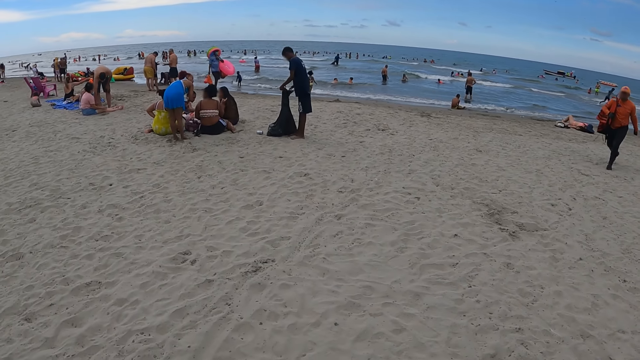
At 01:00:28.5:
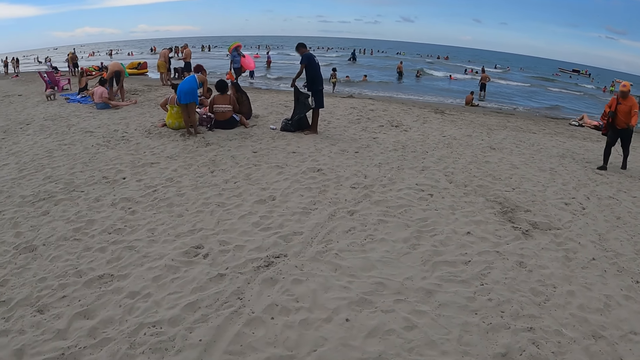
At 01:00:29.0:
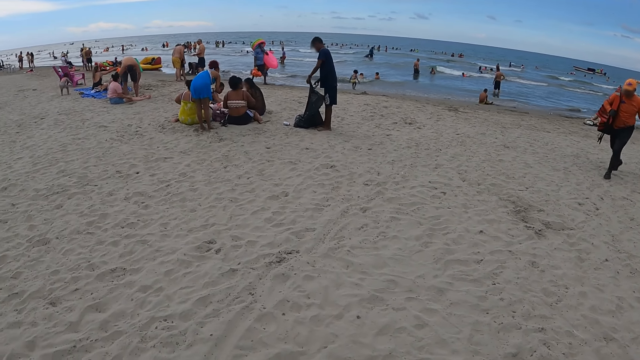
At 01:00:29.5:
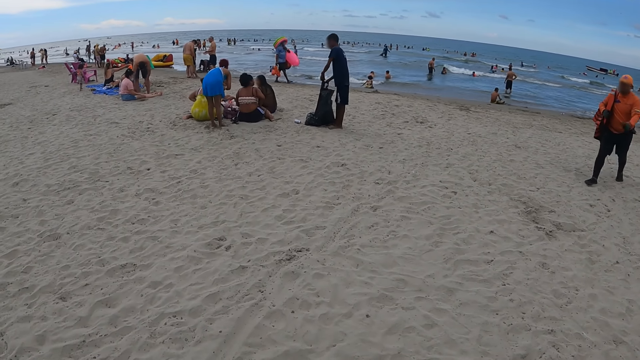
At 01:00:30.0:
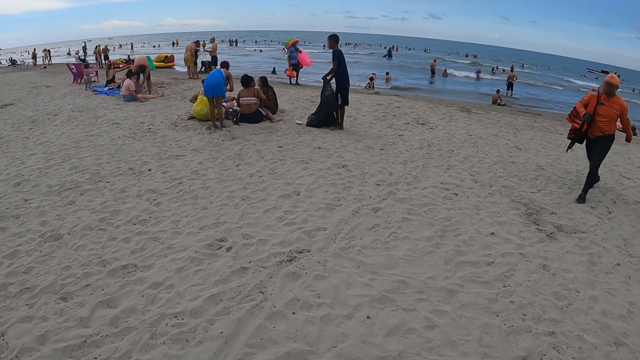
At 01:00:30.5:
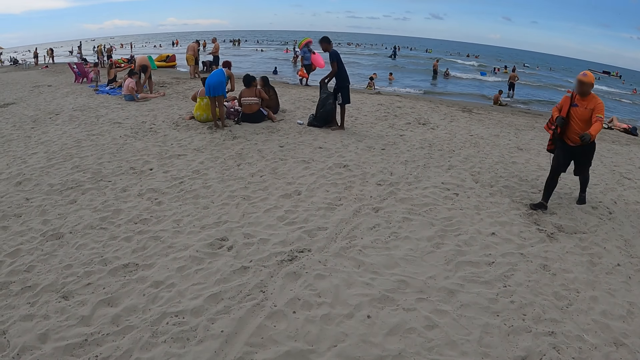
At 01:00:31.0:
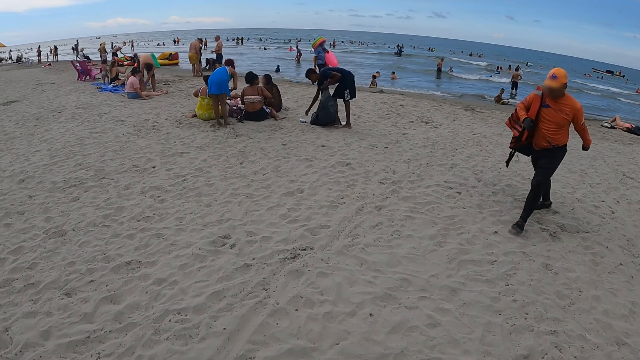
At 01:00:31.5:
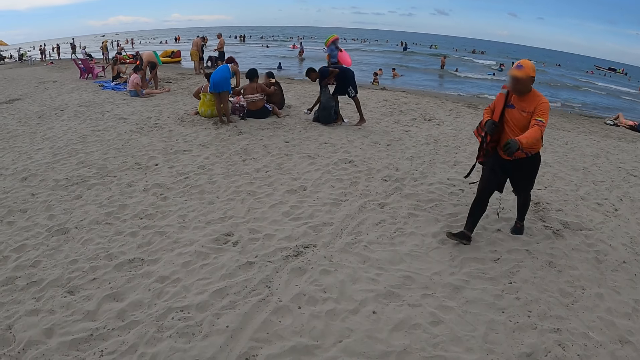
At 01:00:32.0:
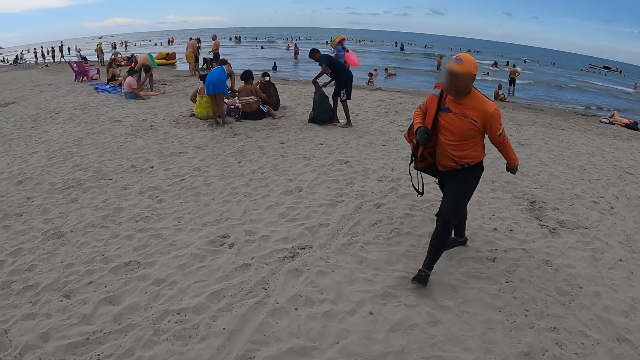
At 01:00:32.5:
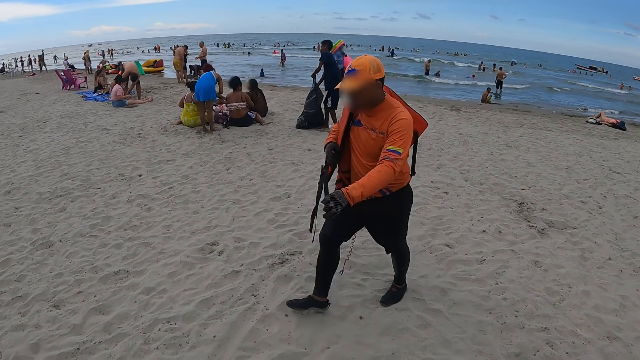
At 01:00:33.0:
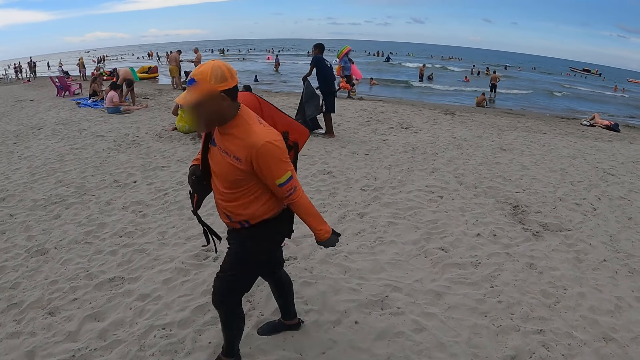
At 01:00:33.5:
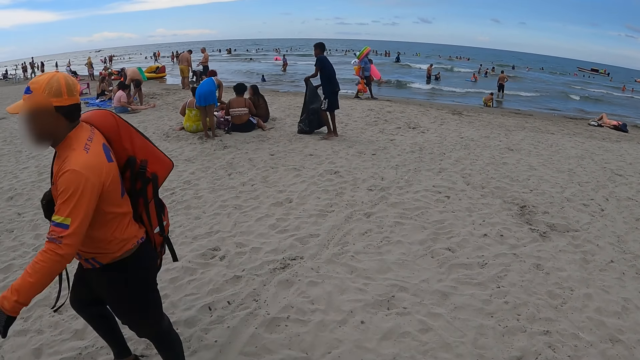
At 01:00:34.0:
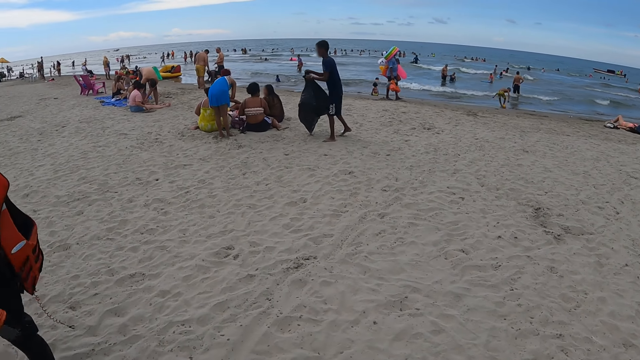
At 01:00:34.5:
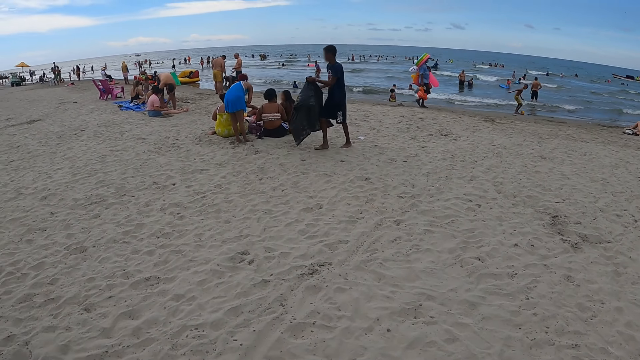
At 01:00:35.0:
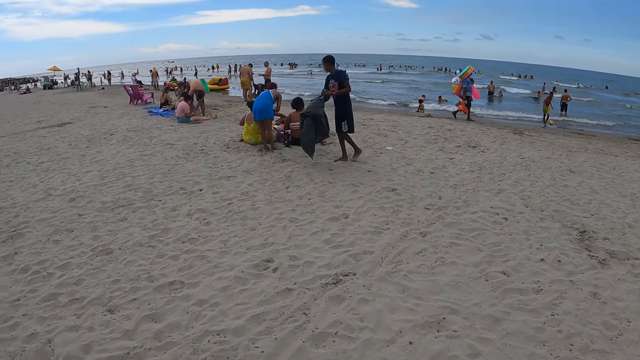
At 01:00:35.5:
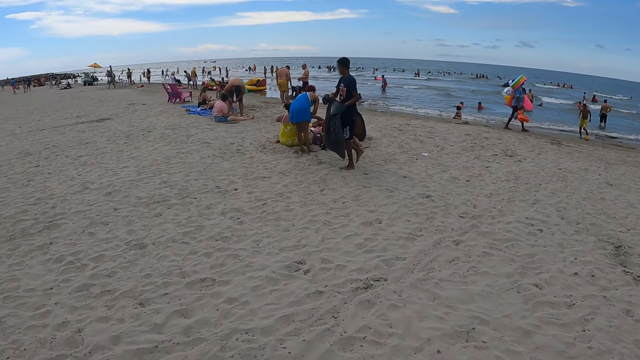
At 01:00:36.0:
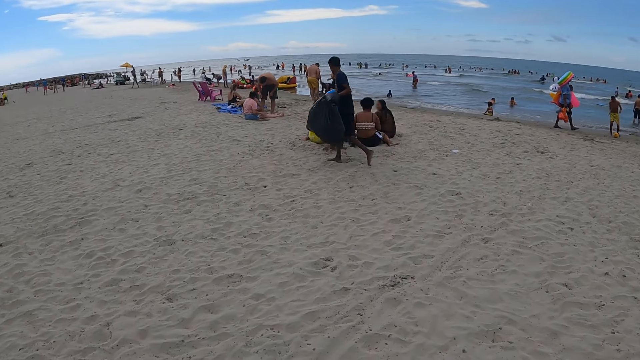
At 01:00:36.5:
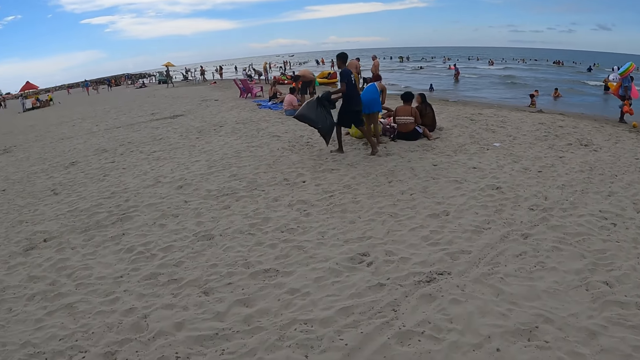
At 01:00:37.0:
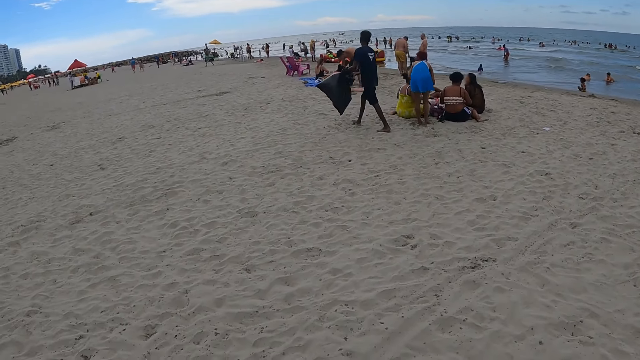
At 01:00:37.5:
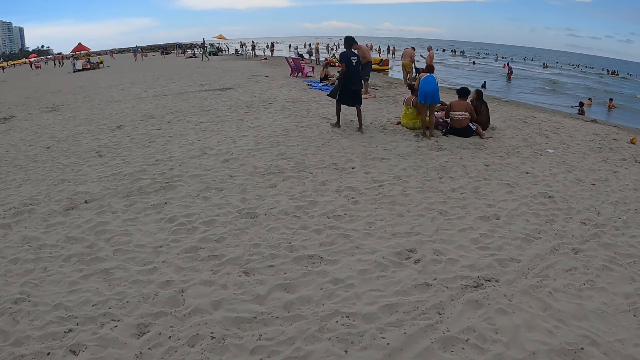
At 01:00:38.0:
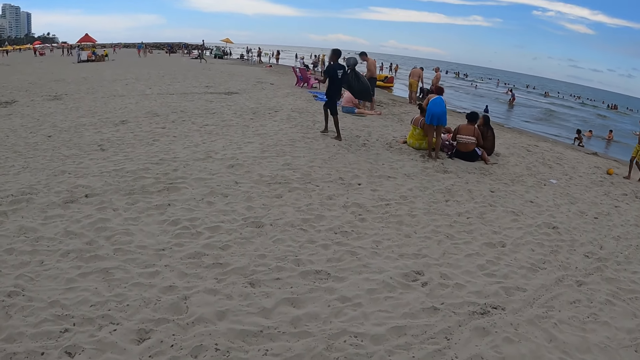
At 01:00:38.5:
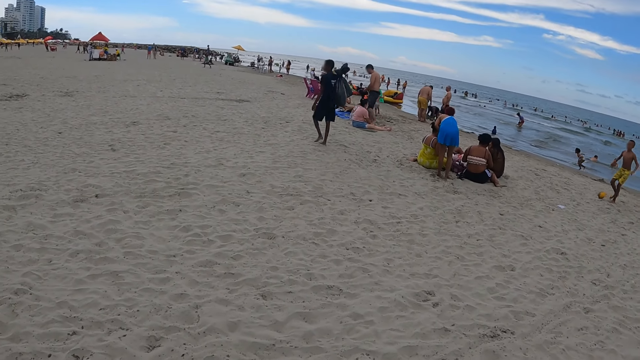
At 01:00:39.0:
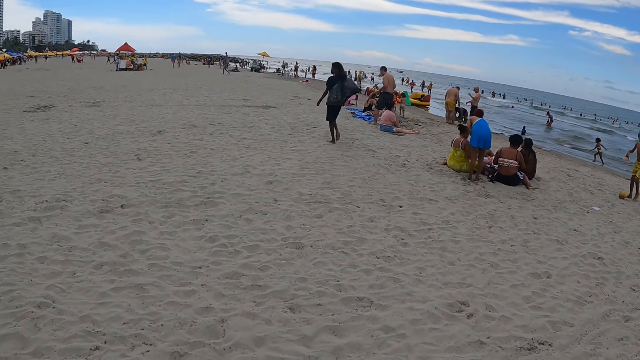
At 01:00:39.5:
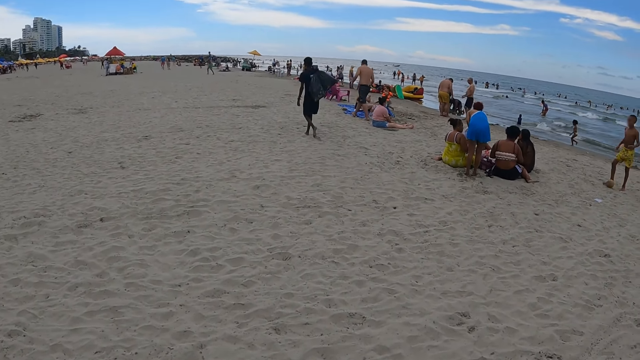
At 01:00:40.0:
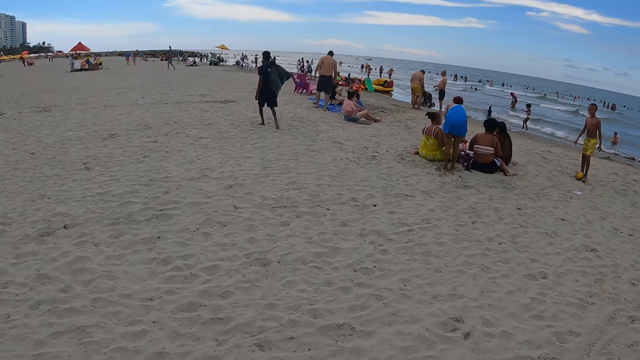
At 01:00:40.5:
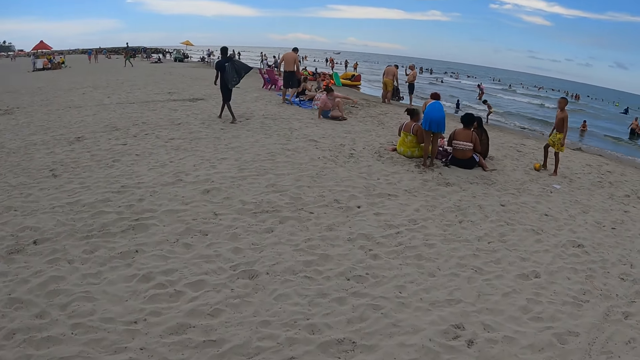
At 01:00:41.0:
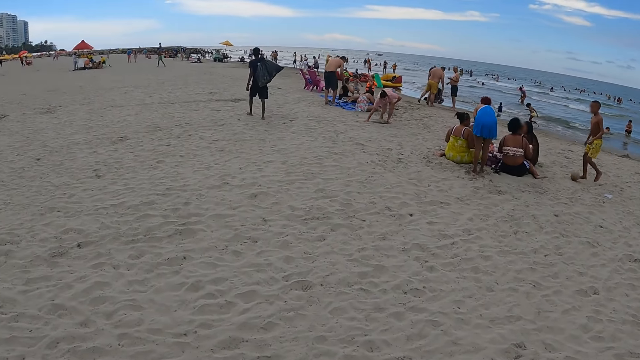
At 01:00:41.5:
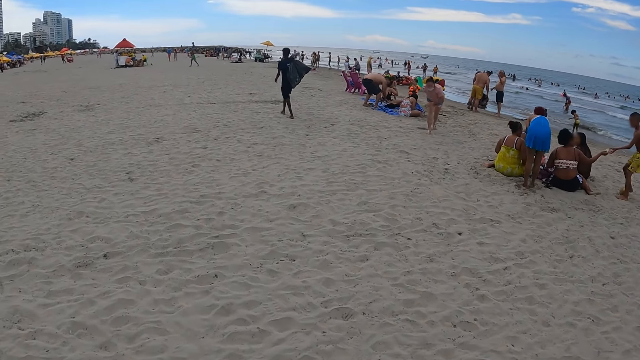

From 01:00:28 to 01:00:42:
The camera wearer looks around the beach.

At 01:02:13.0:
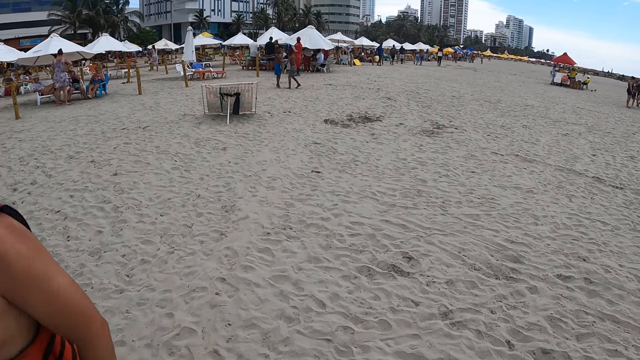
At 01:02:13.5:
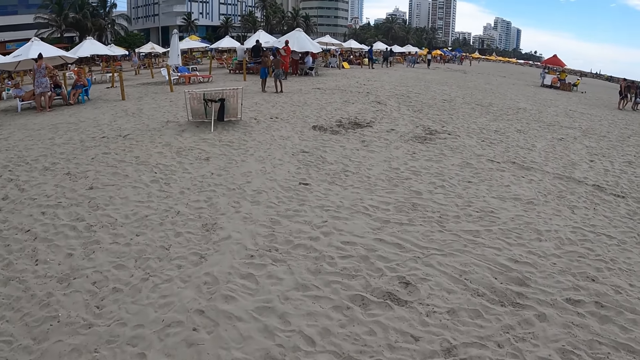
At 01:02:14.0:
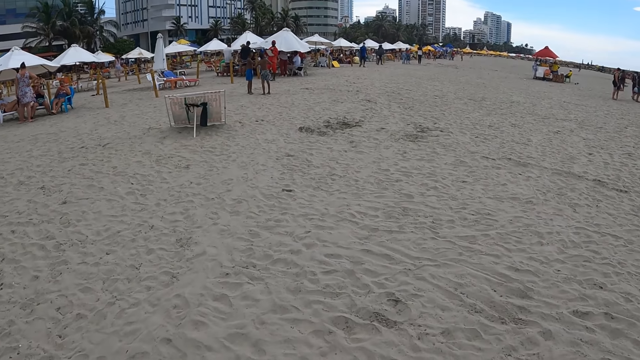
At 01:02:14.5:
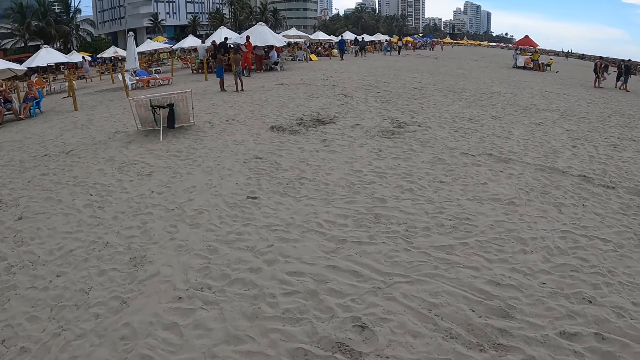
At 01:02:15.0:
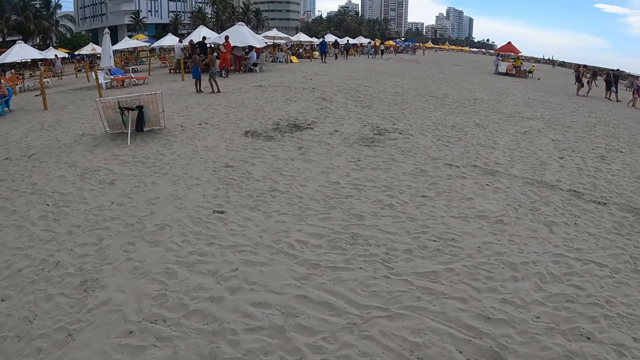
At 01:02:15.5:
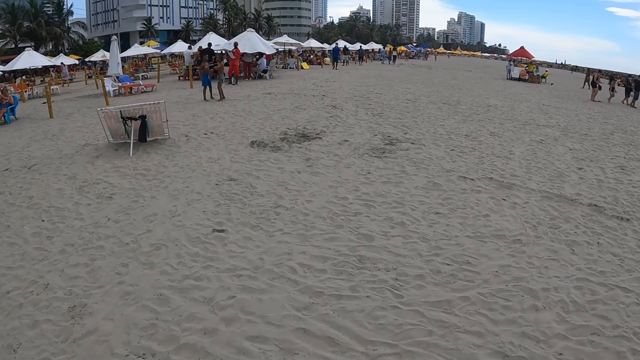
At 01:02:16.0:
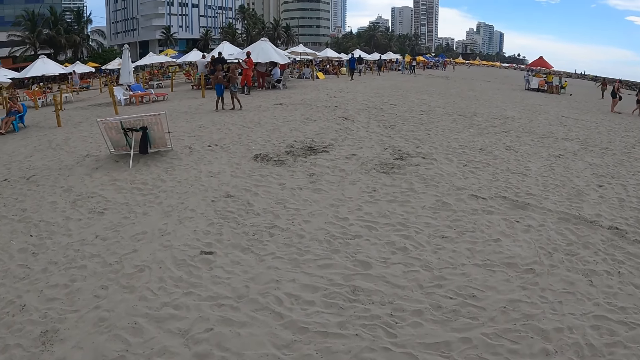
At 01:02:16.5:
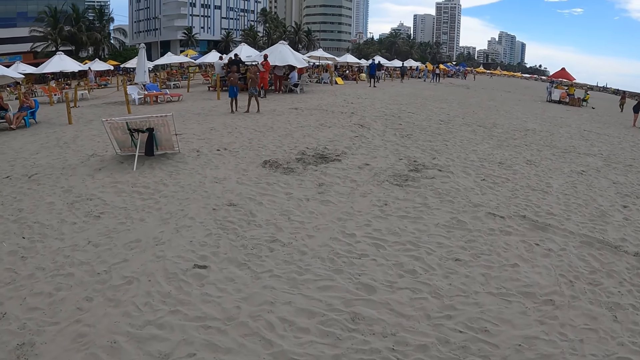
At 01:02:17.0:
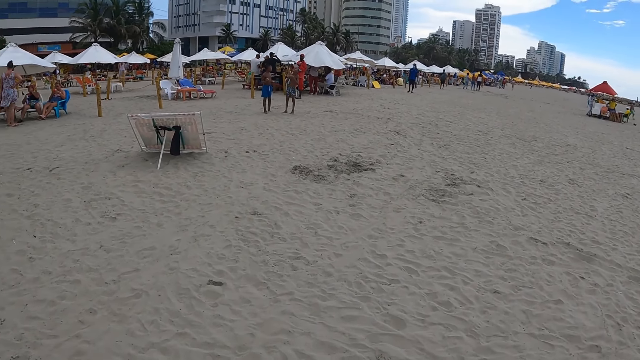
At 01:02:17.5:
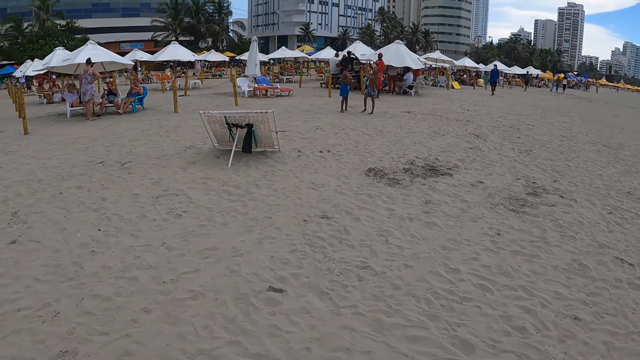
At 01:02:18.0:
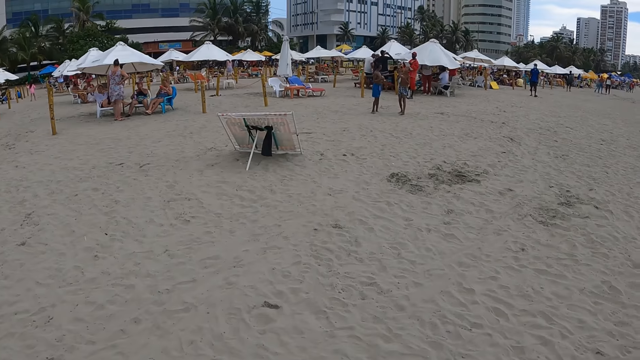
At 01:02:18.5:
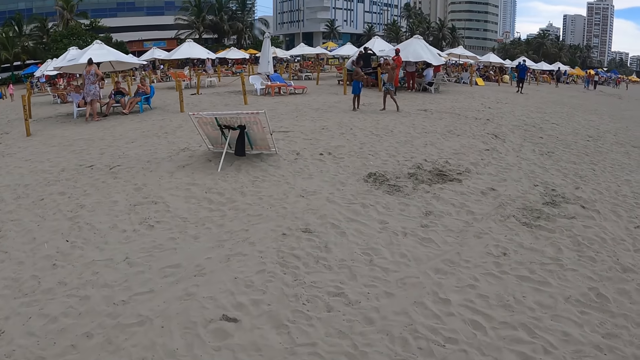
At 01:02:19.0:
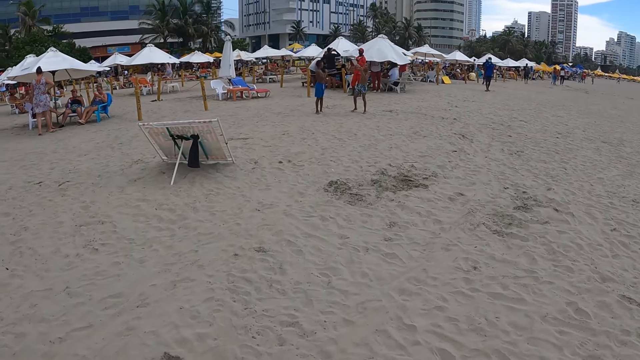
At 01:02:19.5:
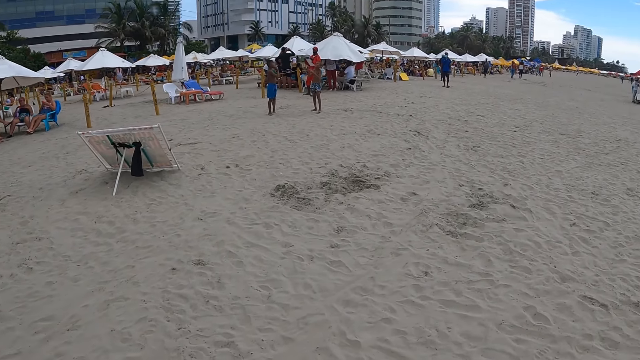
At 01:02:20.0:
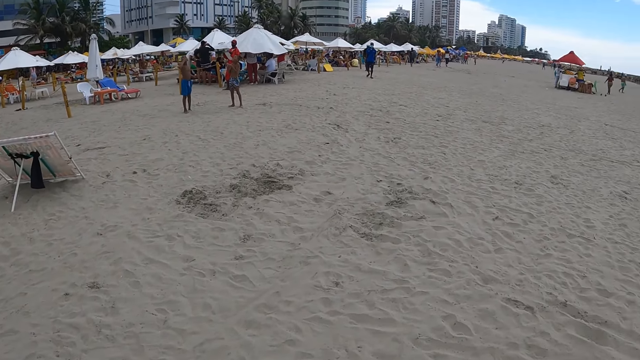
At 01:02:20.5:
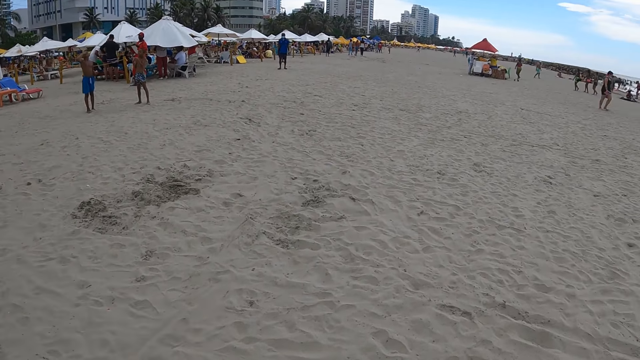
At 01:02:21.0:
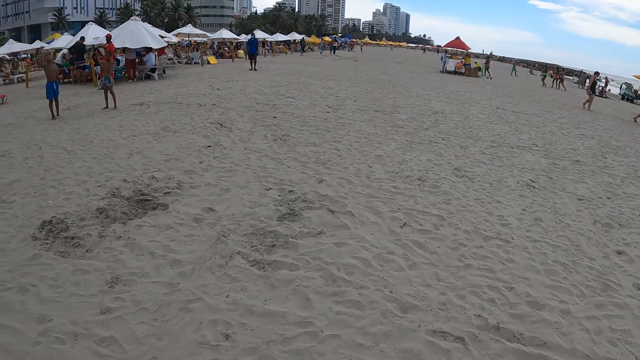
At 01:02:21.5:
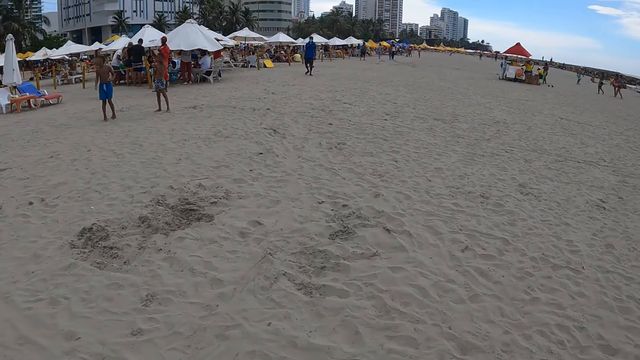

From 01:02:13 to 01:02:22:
The camera wearer walks around the beach.
